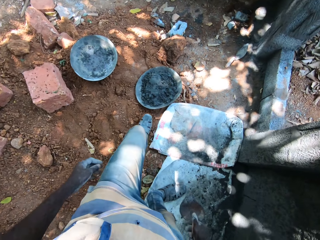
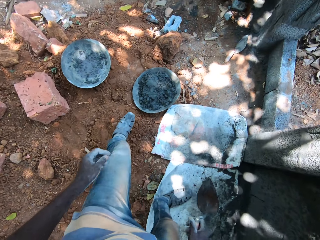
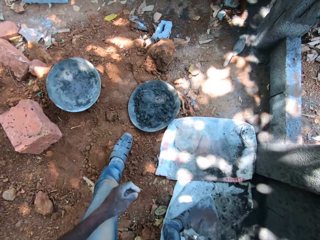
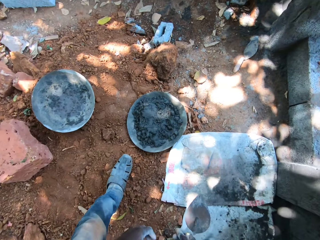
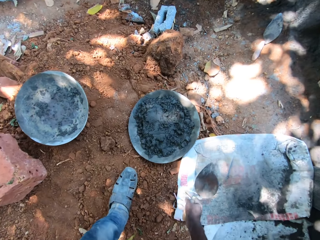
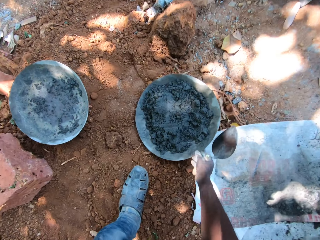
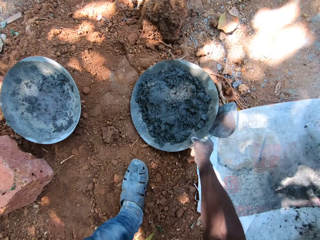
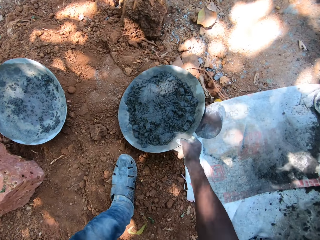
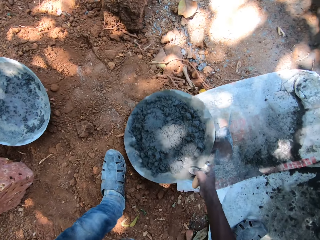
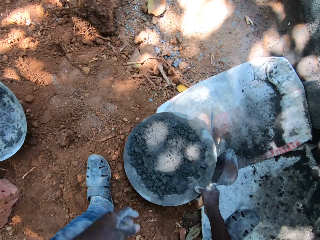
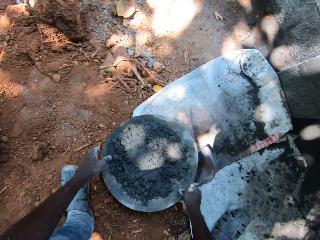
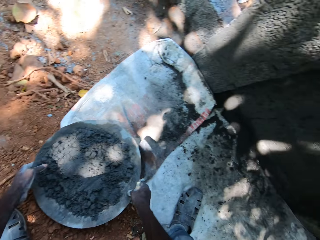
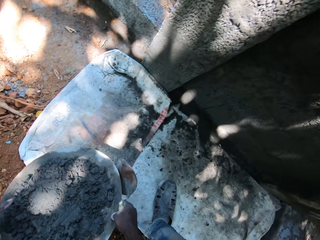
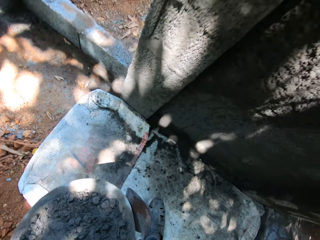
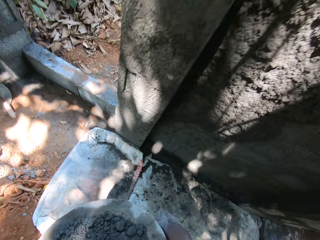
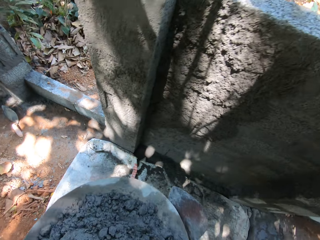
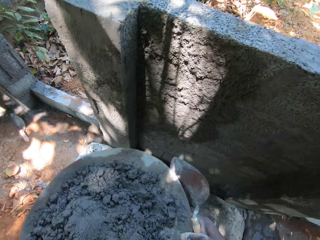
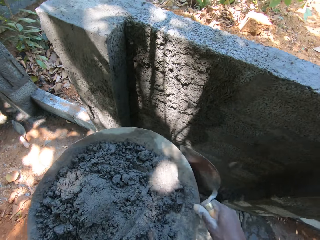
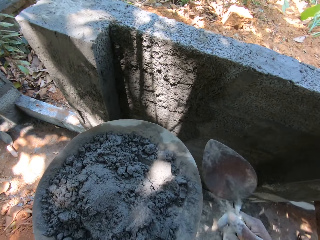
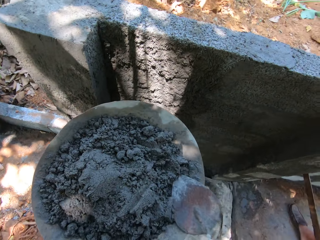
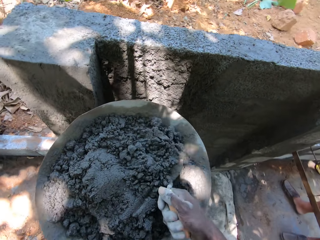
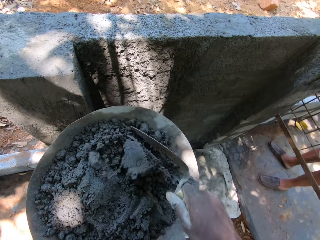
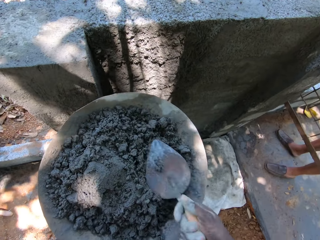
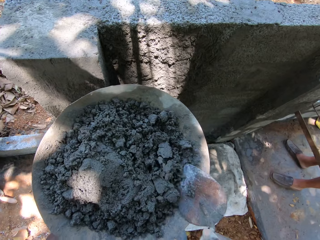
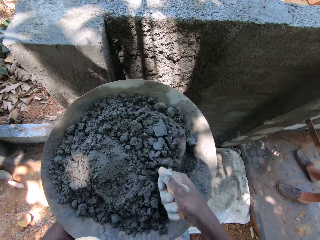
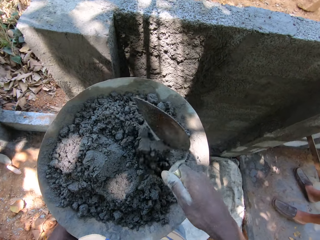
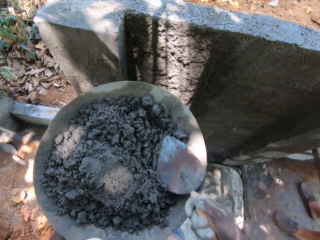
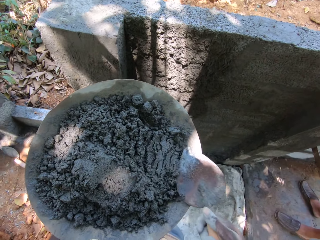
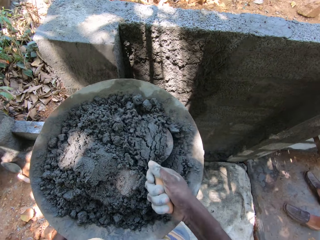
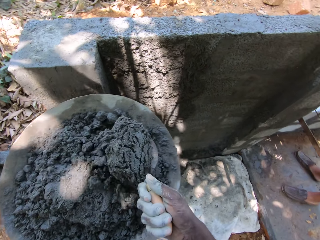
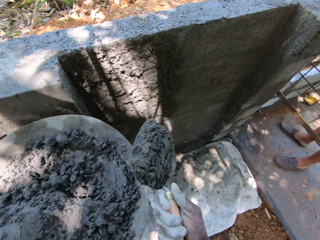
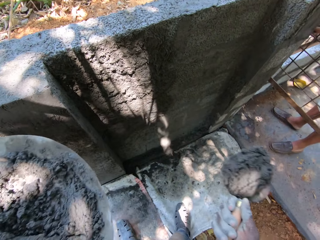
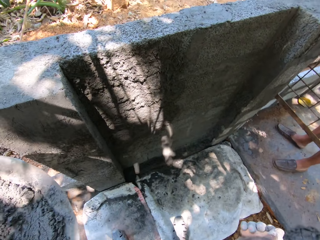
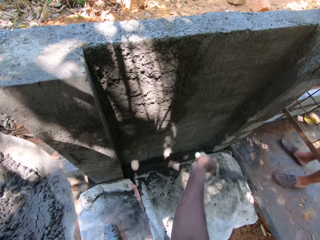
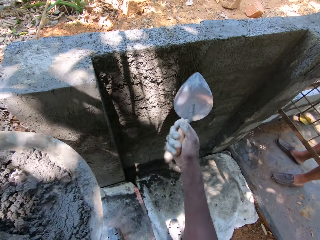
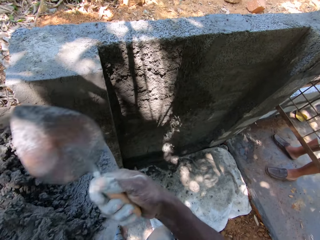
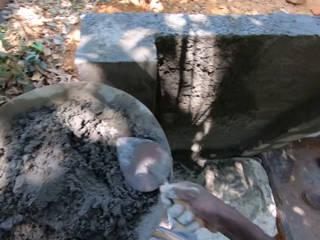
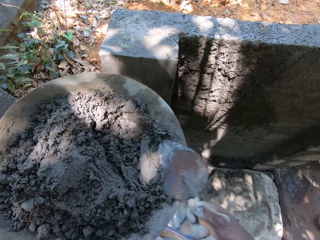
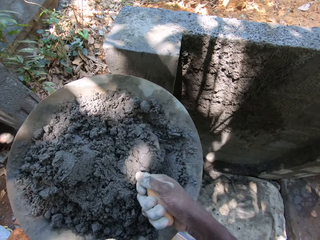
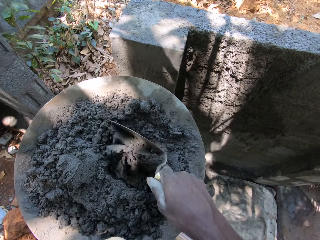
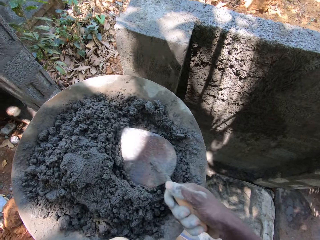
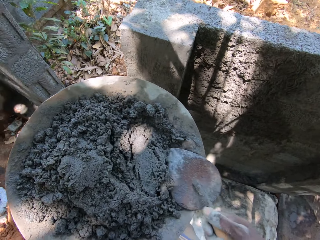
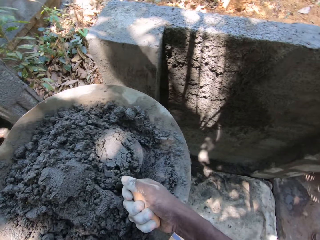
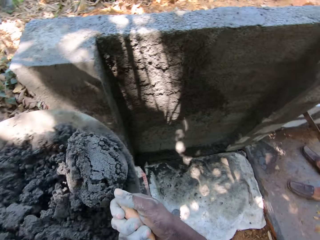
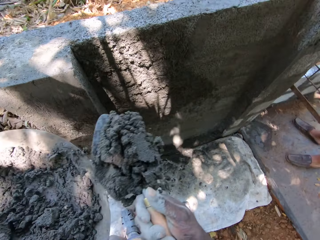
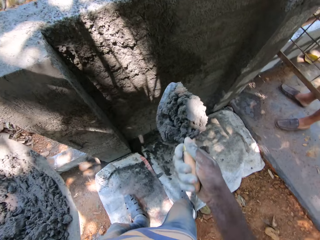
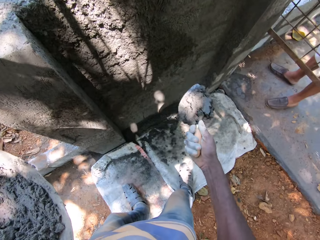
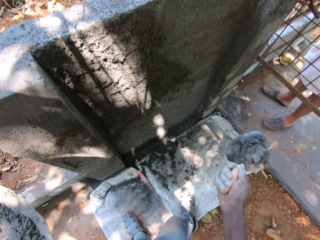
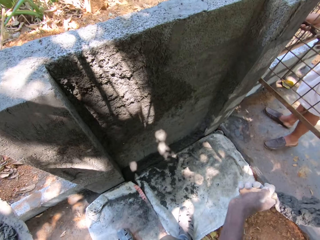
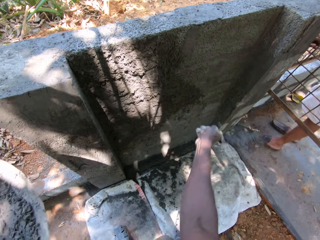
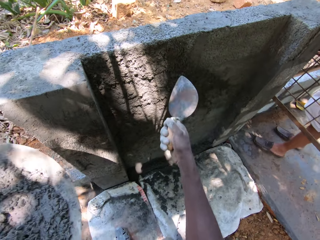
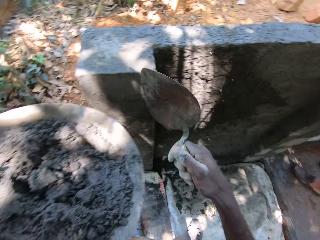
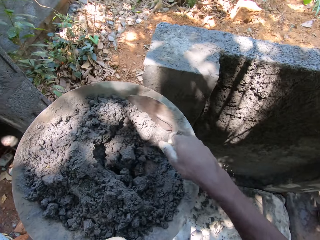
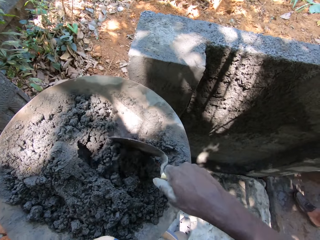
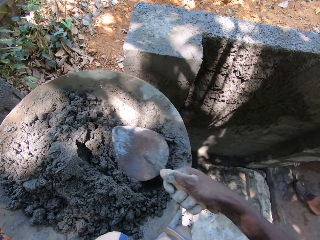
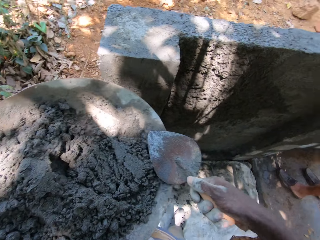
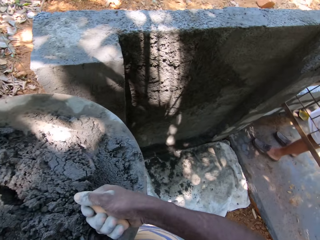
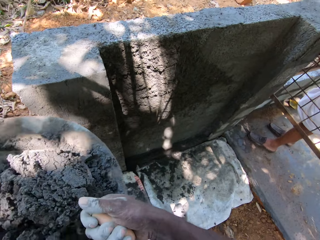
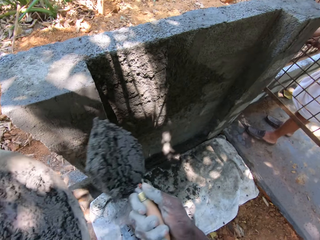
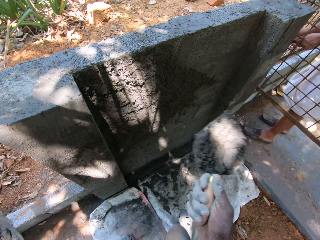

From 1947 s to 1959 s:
The camera wearer picks a tray or basin of cement from the ground with both hands. He carries the basin with both hands. He mixes the cement concrete in the basin with a trowel. He plasters the wall with cement from the tray with the trowel in his right hand.

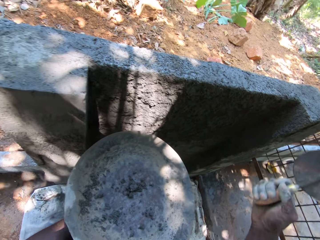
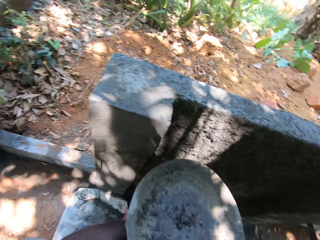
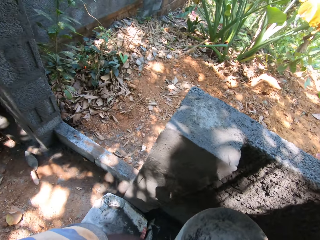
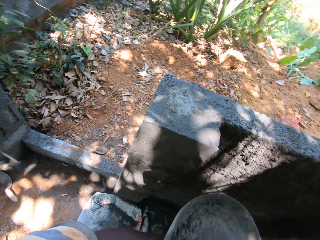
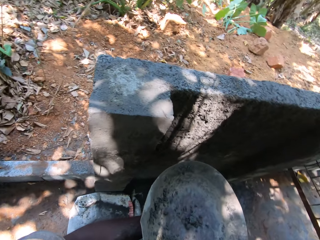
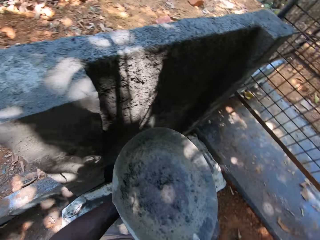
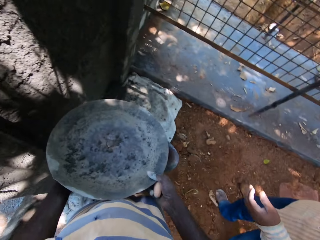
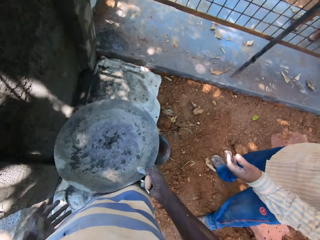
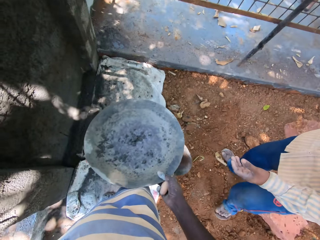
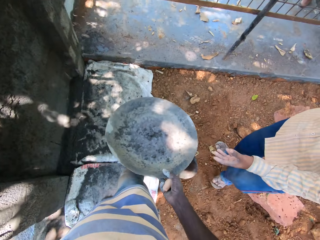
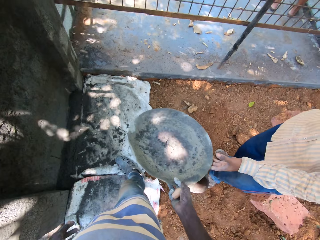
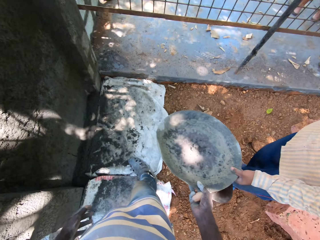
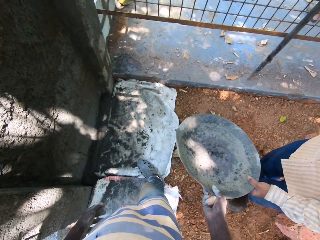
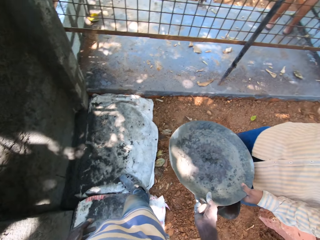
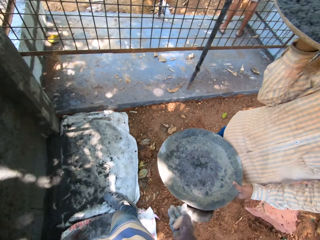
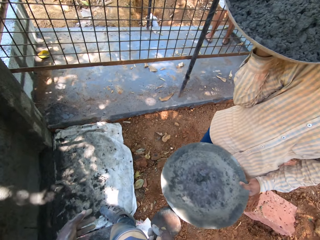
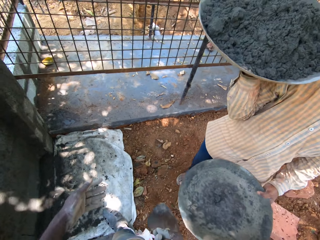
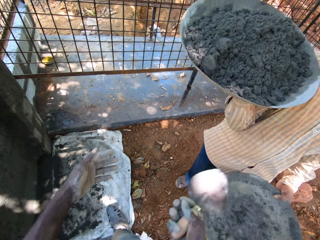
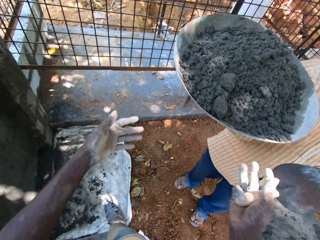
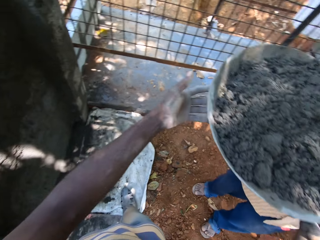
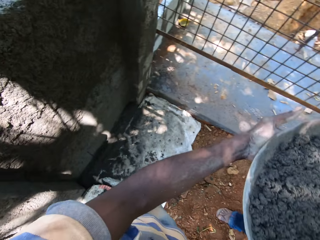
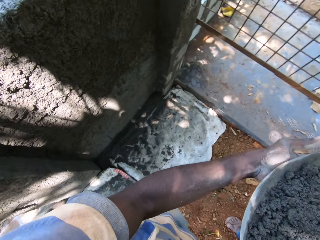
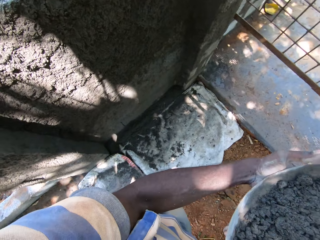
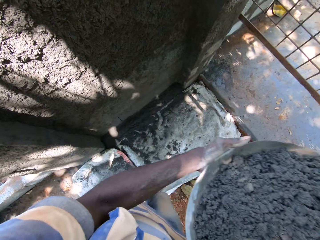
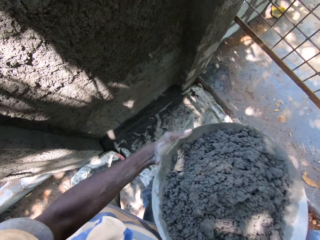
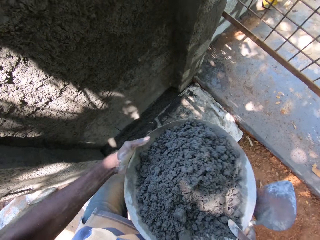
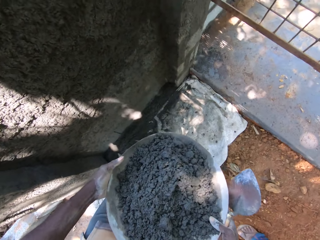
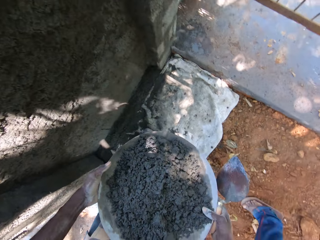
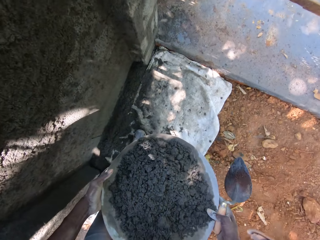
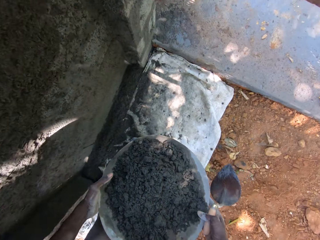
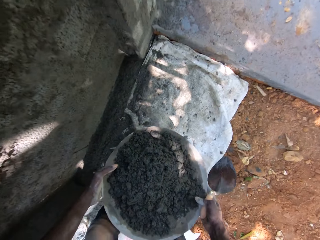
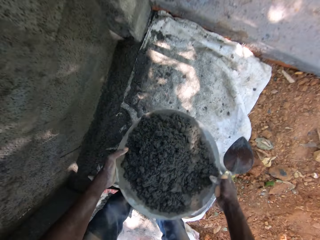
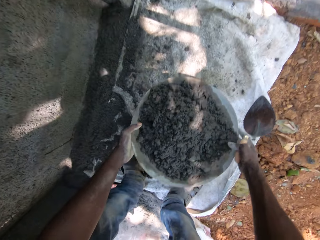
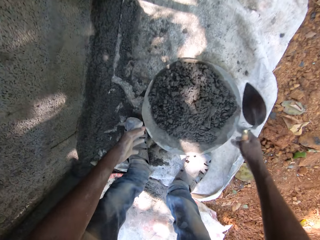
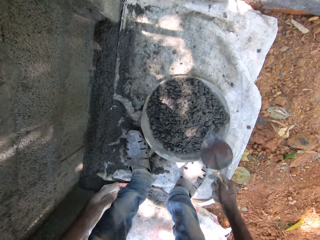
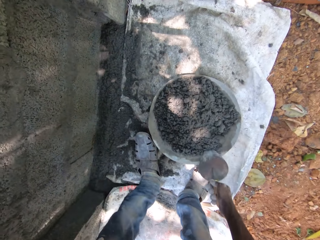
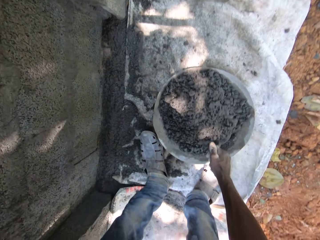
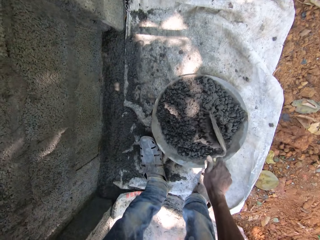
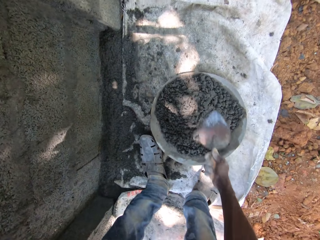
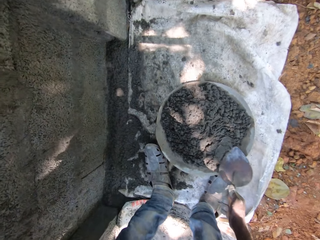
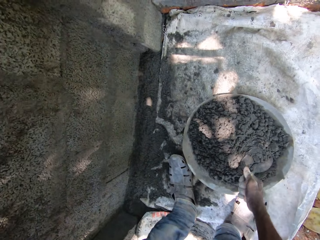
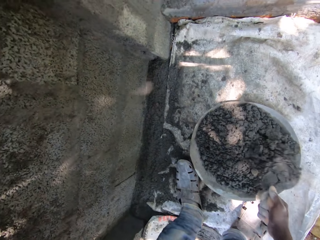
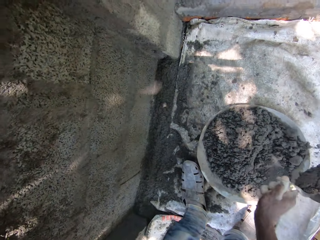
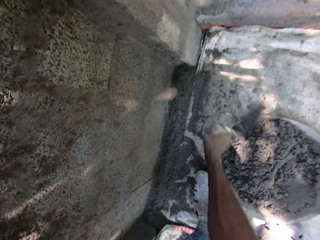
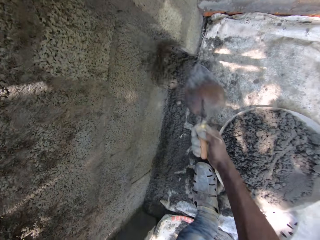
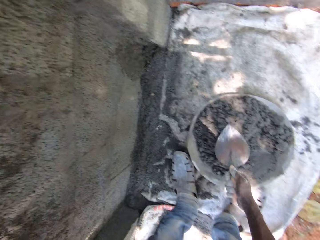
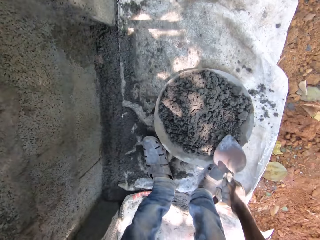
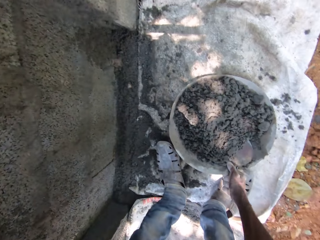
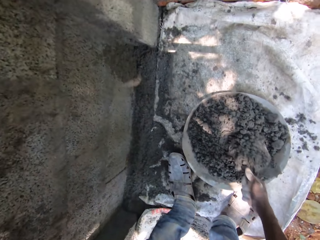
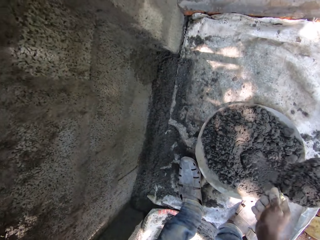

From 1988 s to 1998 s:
The camera wearer gives the tray to a man with his right hand. He collects the tray of cement from the man with both hands. He drops the tray of cement on the ground with both hands. He picks cement from the tray with the trowel in his right hand. He mixes the cement concrete. He plasters the wall with cement from the tray with the trowel in his right hand.
